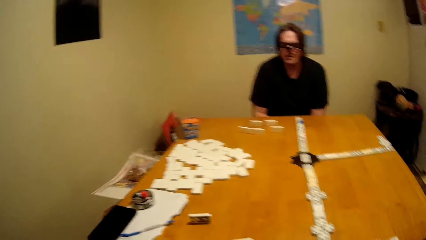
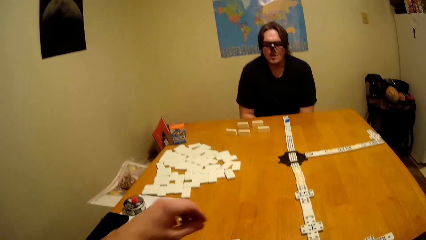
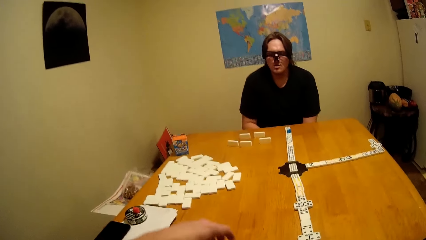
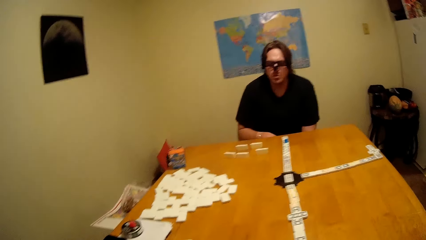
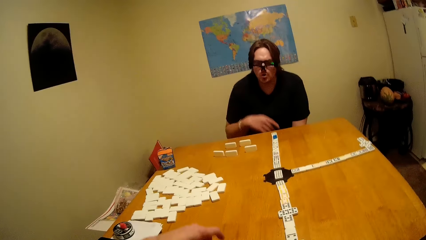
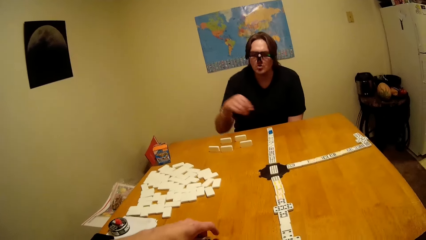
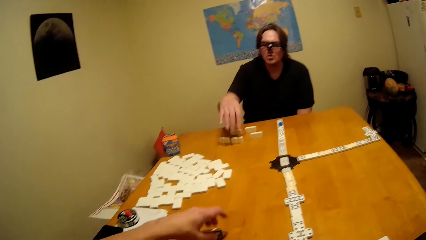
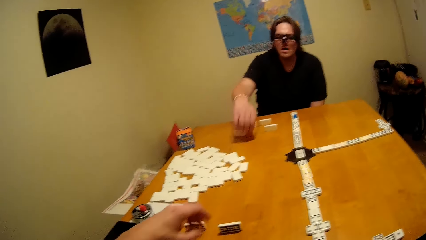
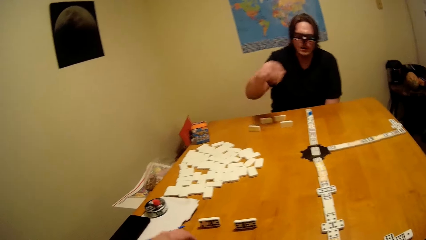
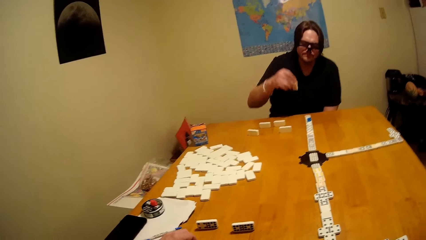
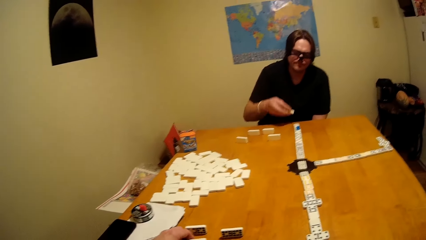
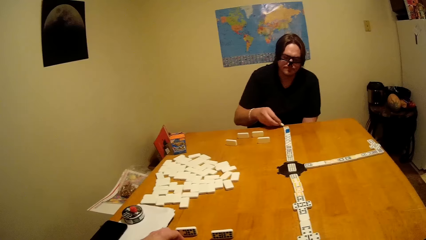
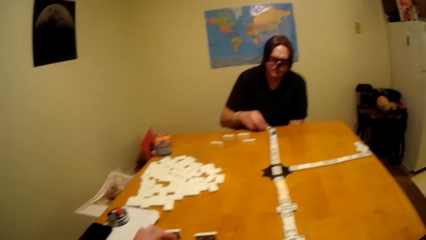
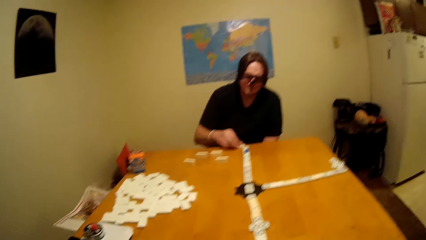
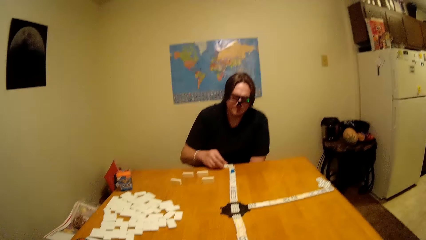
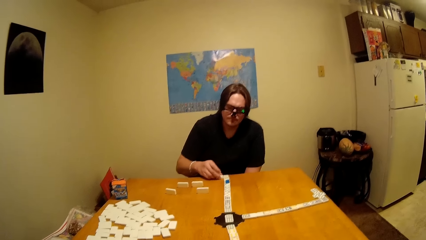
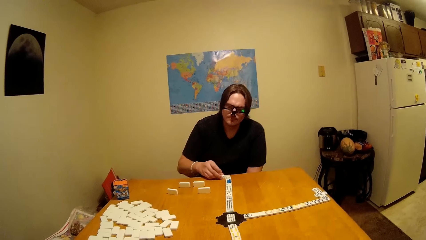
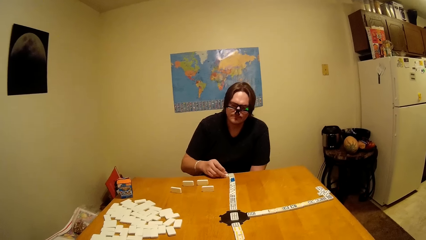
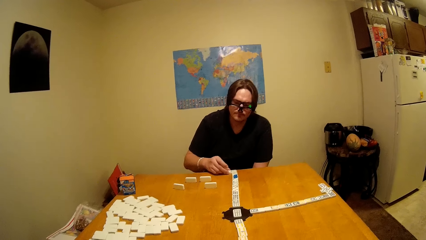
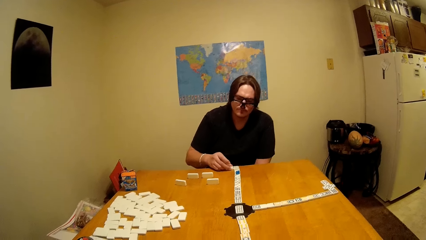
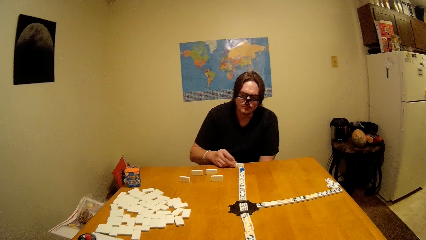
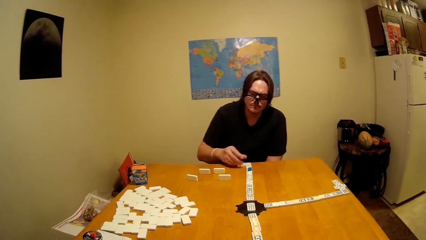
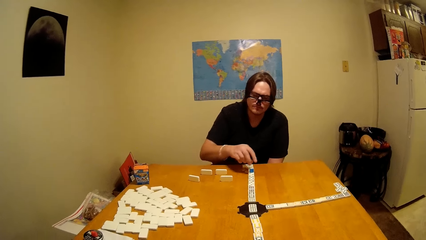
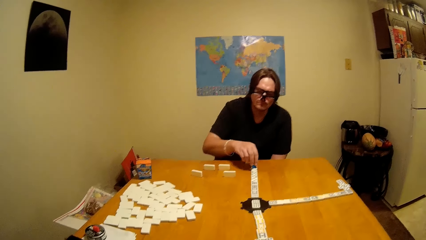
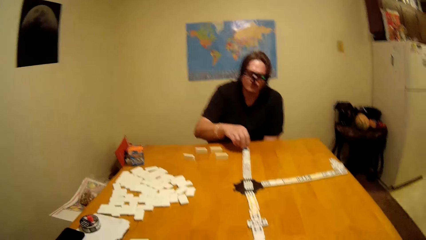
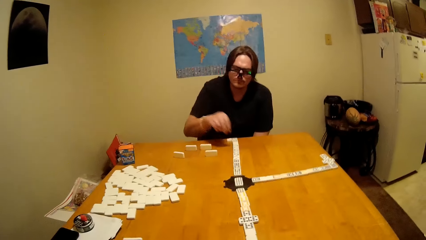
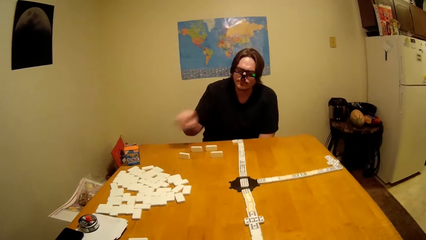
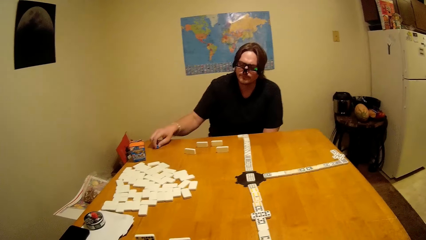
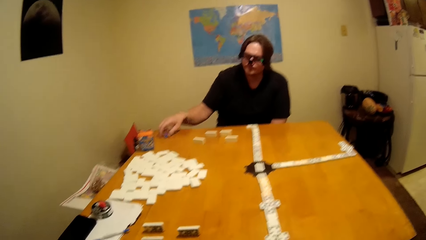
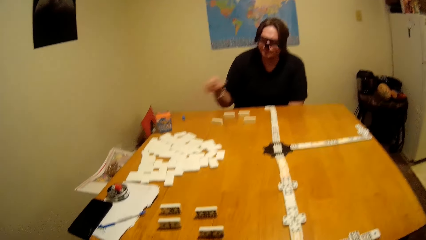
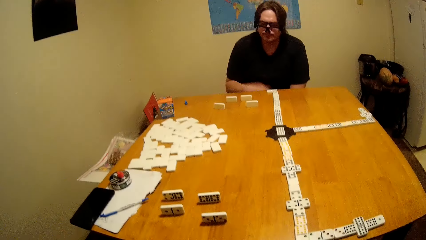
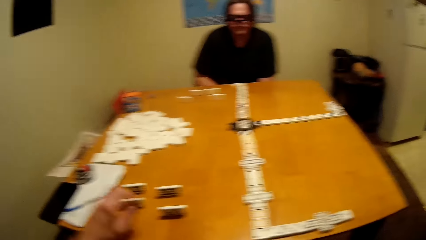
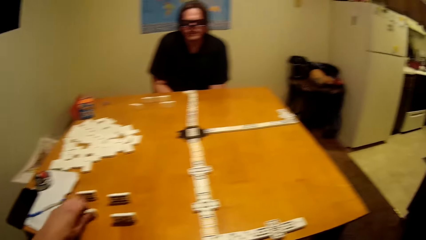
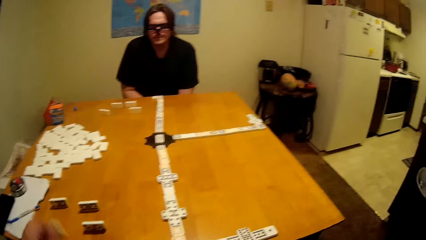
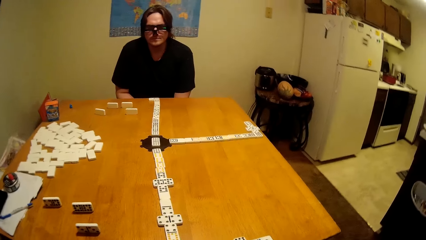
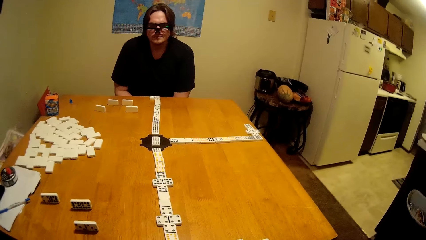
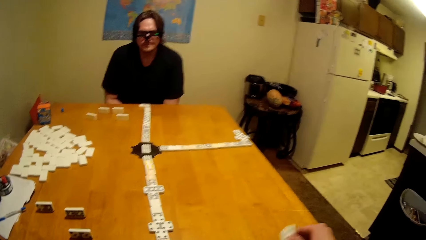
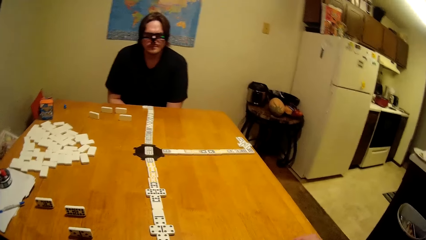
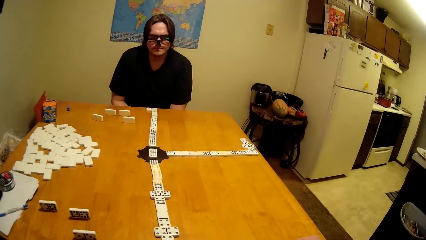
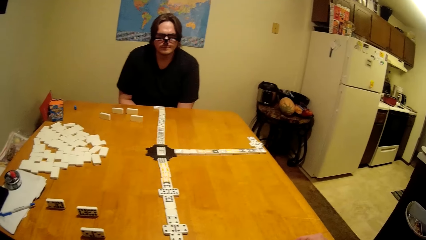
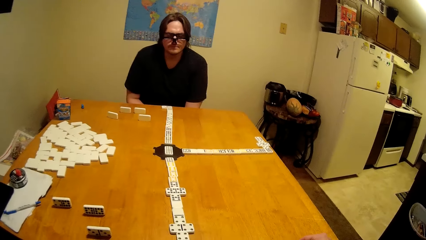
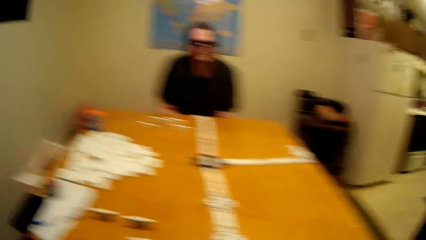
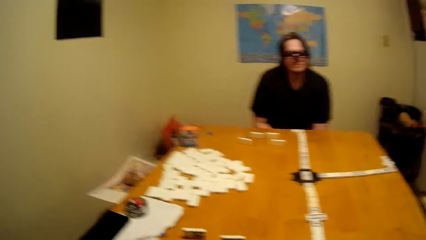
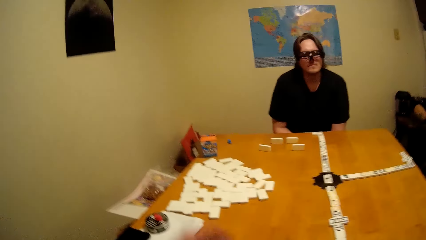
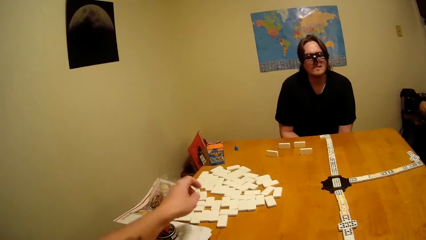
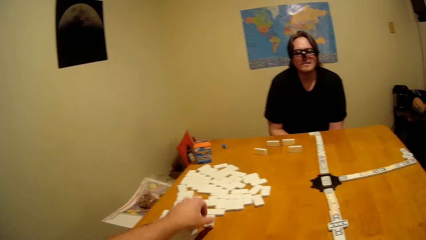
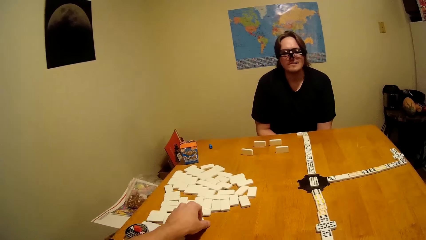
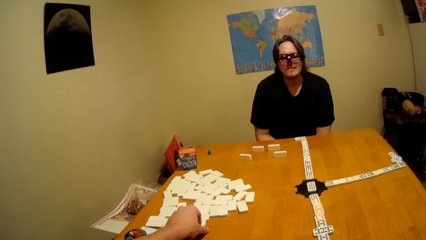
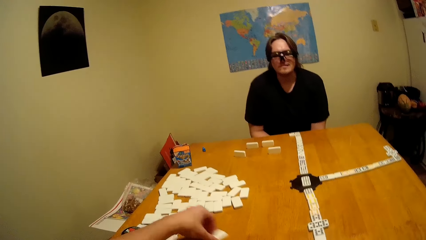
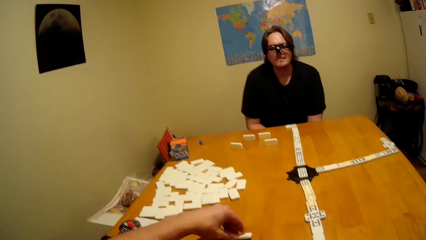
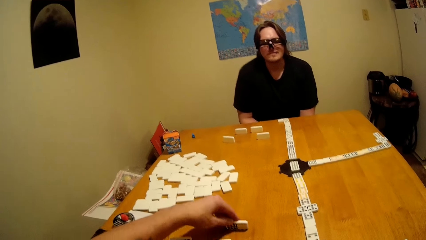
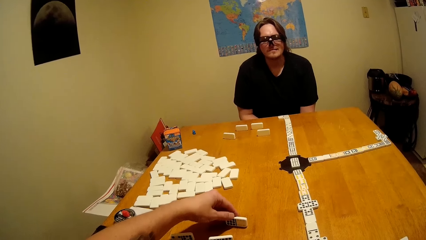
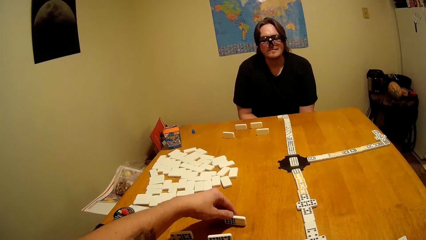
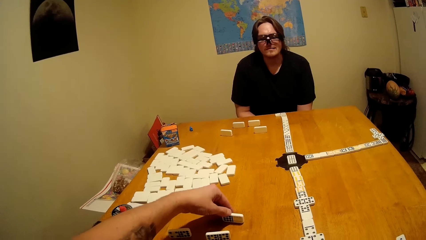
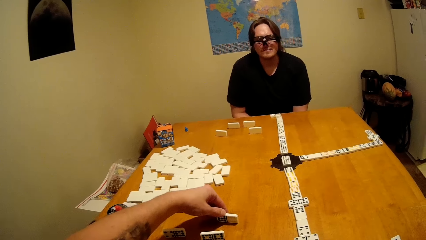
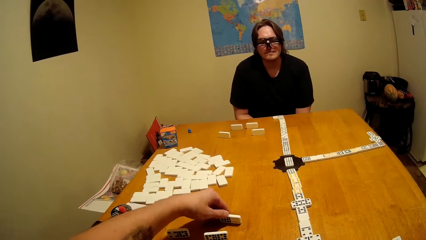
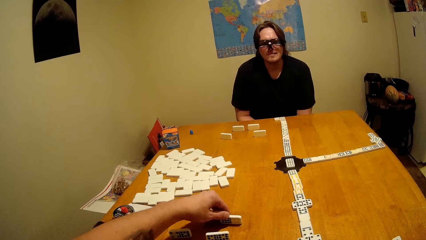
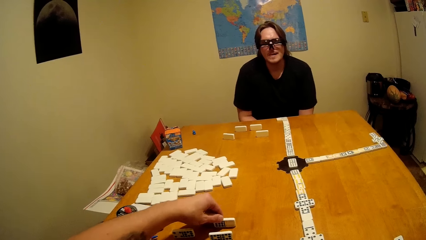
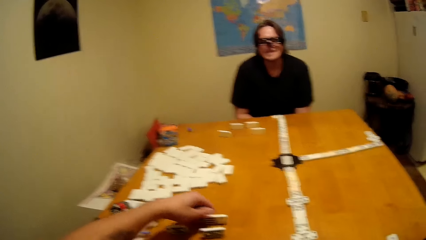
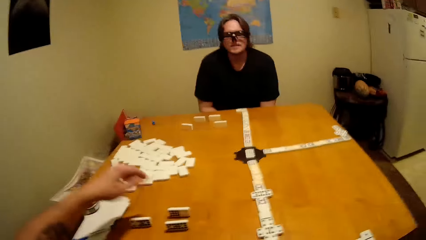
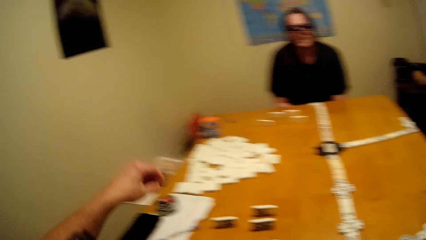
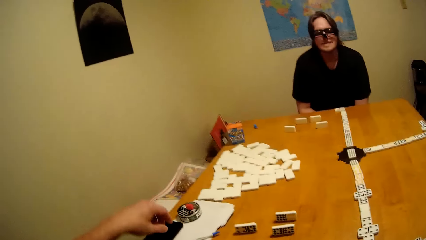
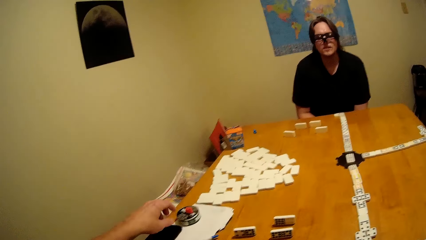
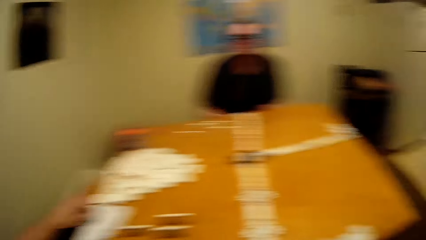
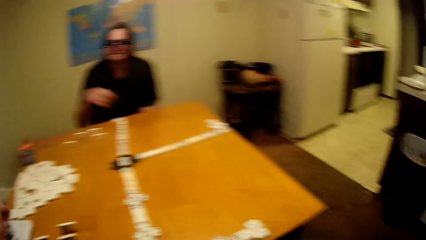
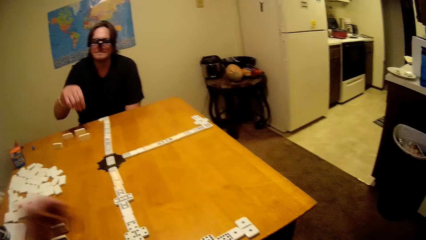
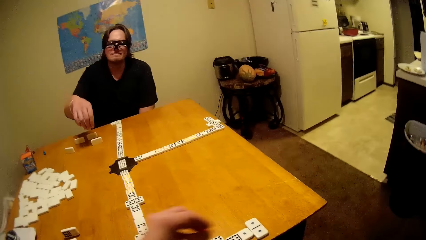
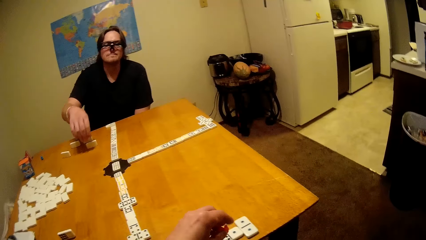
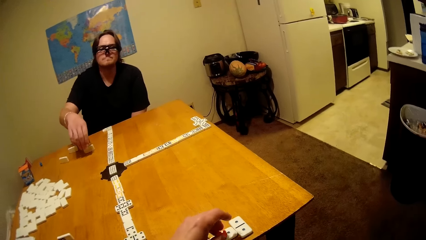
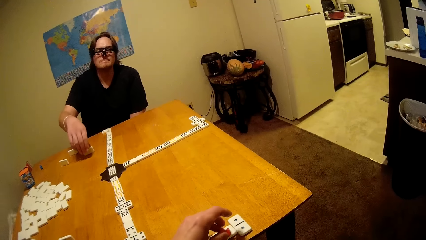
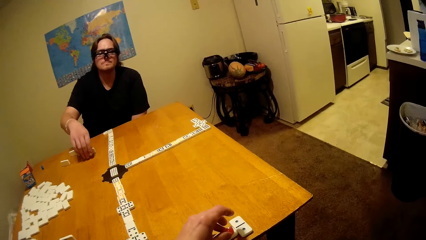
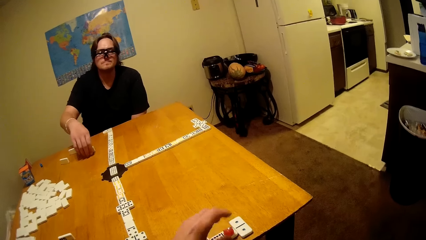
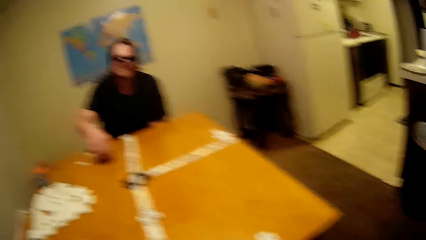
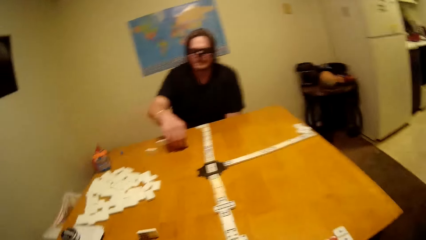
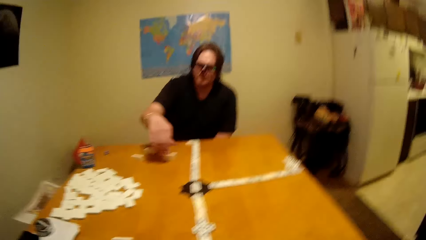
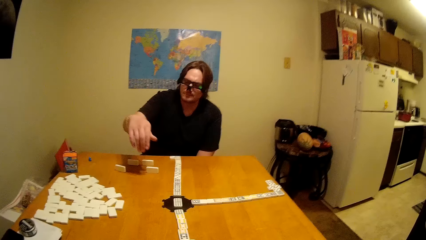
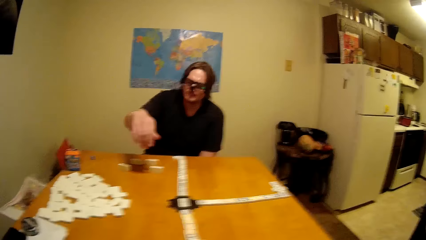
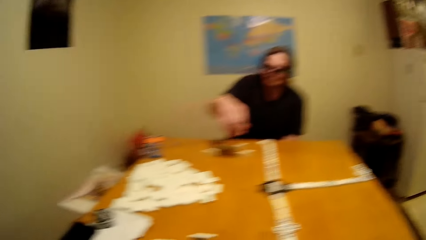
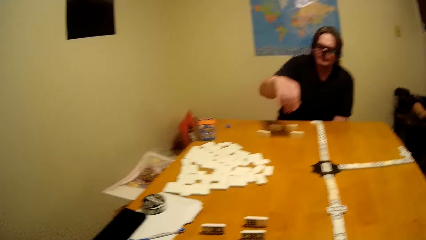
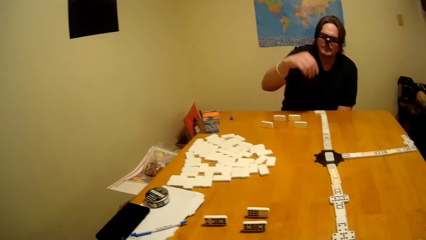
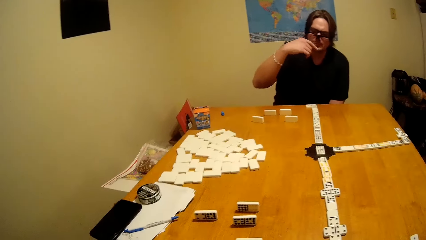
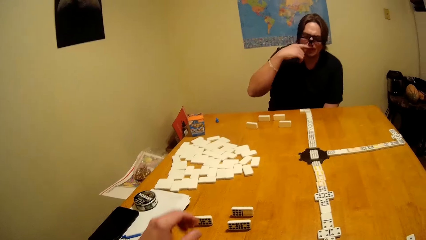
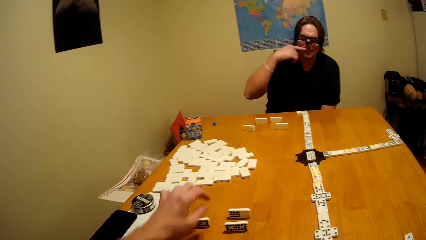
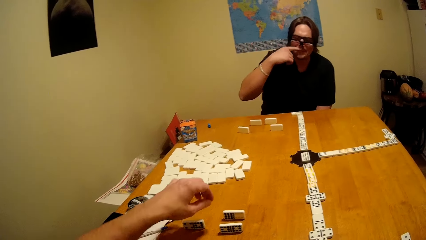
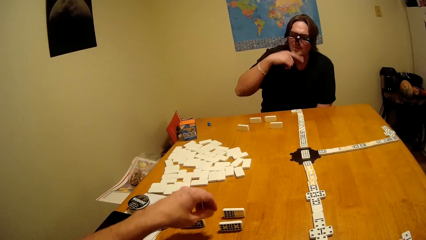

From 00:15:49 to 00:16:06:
A person plays the dominoes game with the camera wearer. The camera wearer plays the dominoes game.
